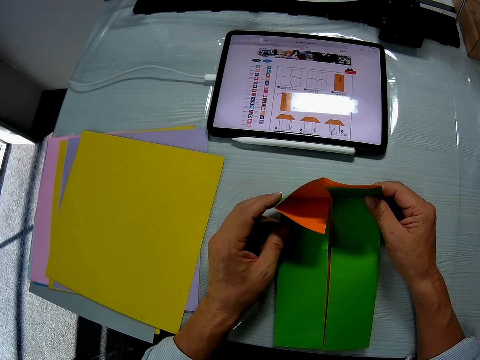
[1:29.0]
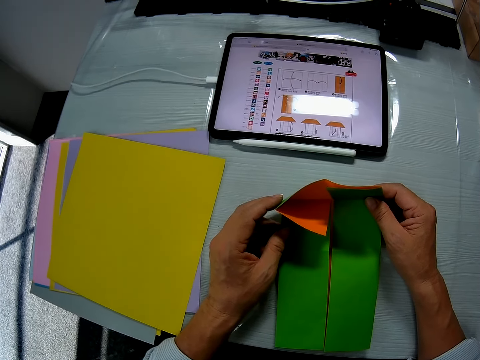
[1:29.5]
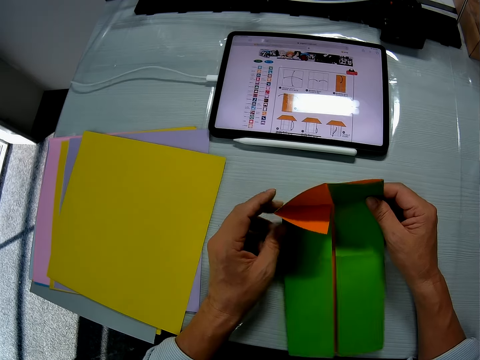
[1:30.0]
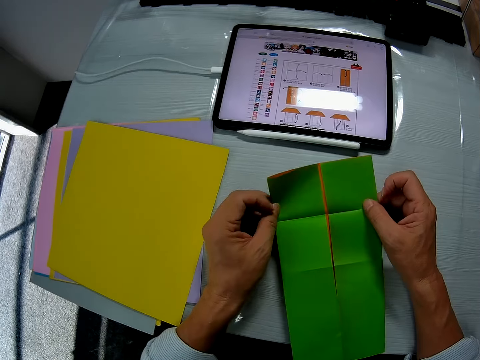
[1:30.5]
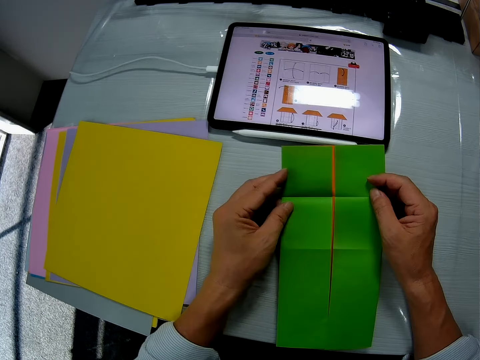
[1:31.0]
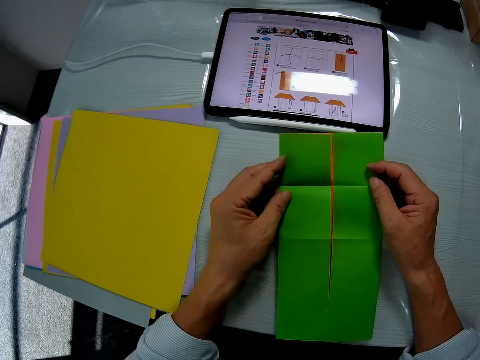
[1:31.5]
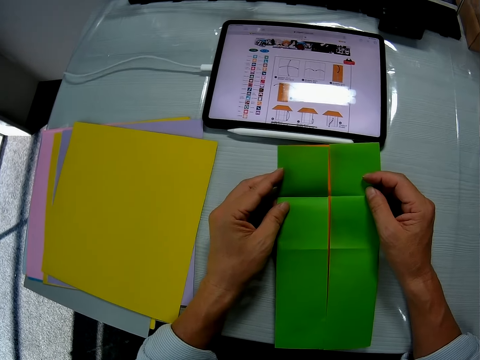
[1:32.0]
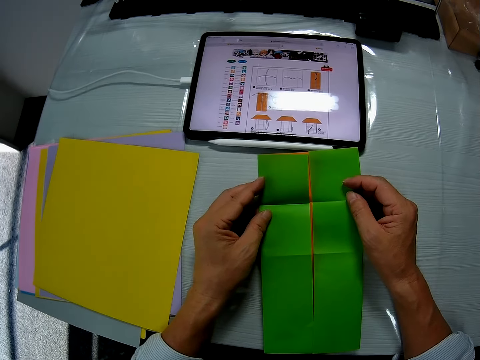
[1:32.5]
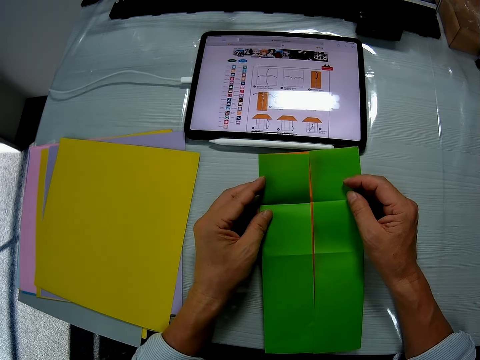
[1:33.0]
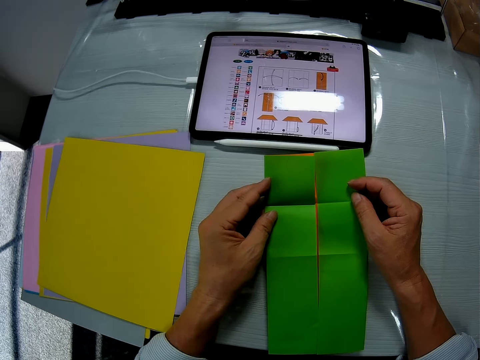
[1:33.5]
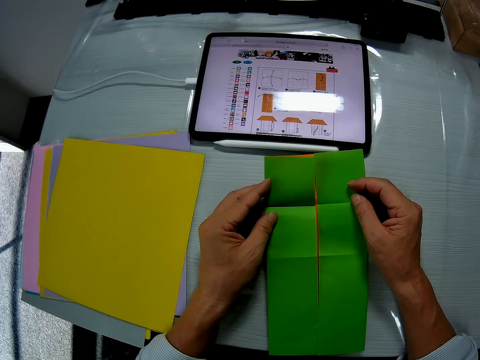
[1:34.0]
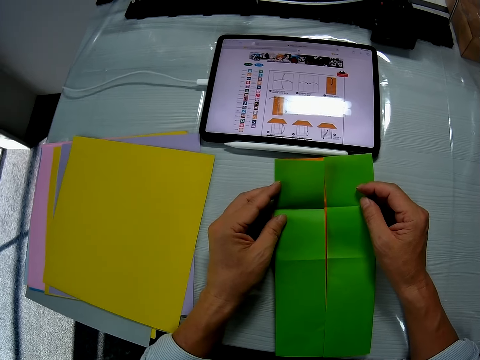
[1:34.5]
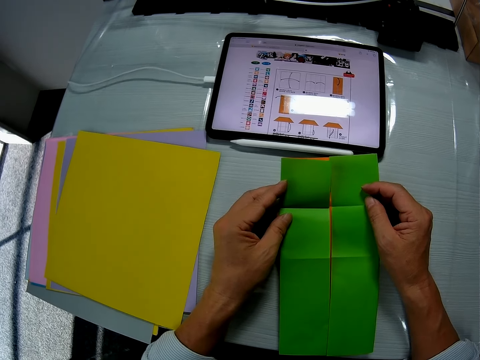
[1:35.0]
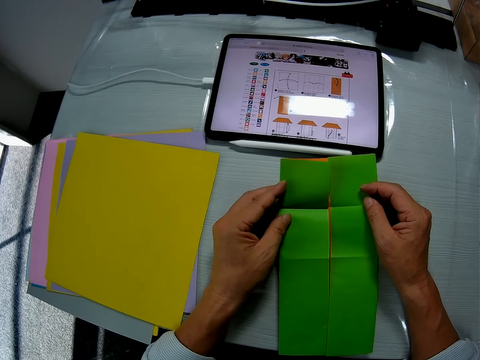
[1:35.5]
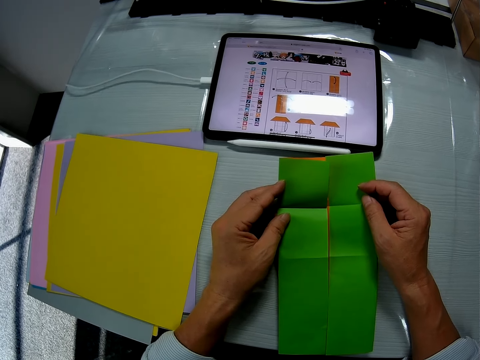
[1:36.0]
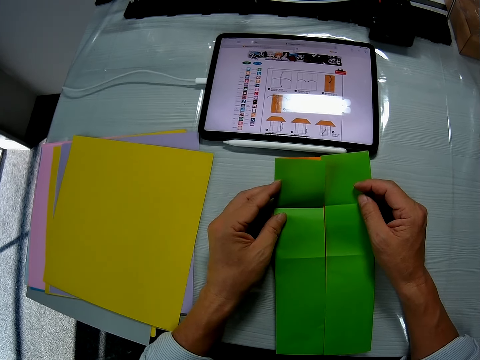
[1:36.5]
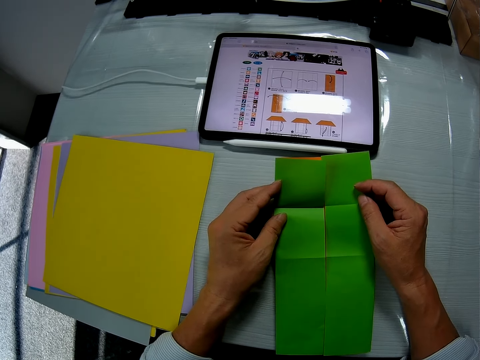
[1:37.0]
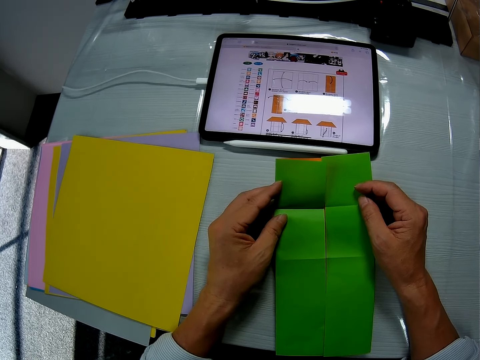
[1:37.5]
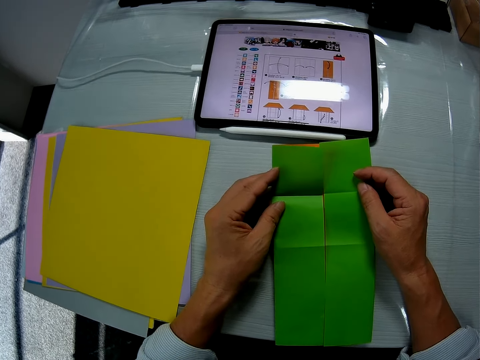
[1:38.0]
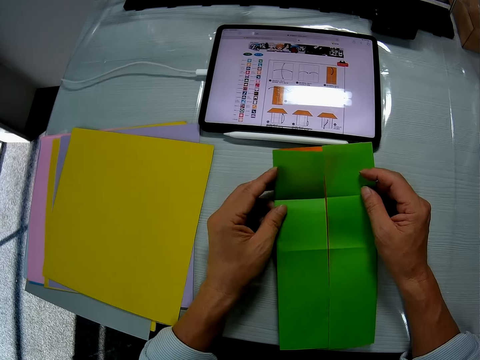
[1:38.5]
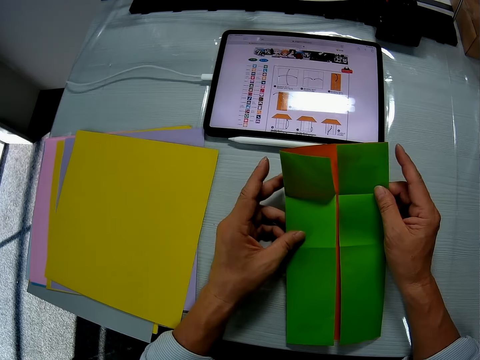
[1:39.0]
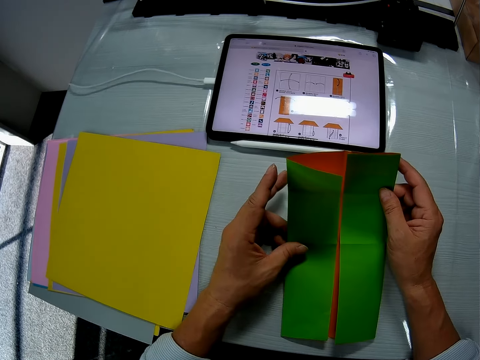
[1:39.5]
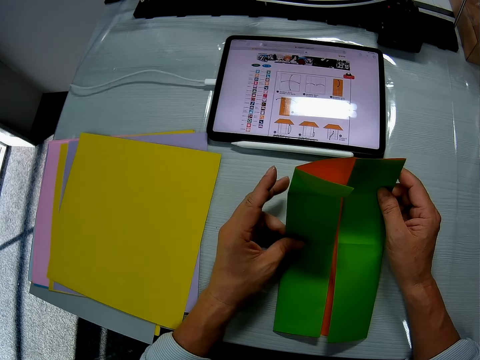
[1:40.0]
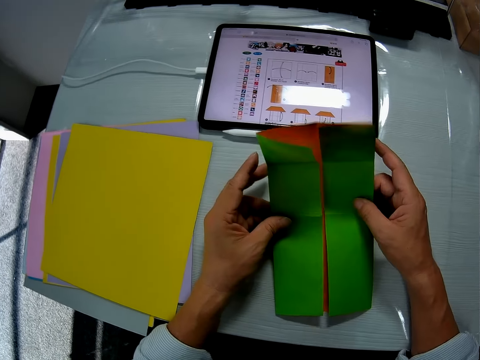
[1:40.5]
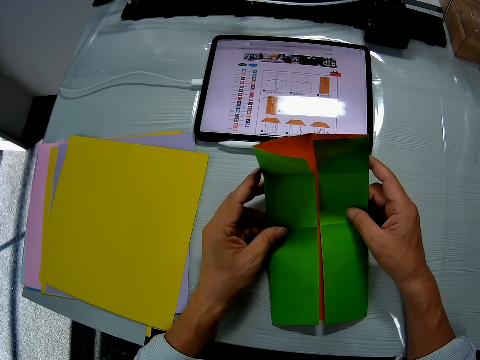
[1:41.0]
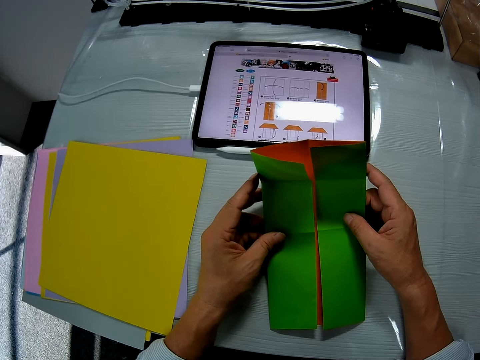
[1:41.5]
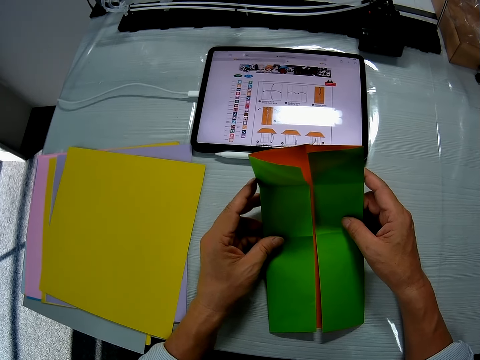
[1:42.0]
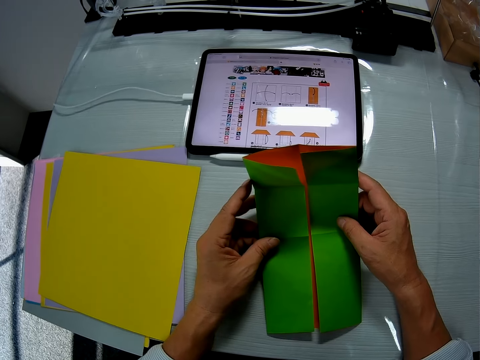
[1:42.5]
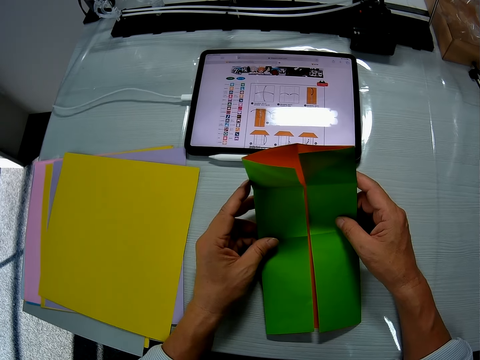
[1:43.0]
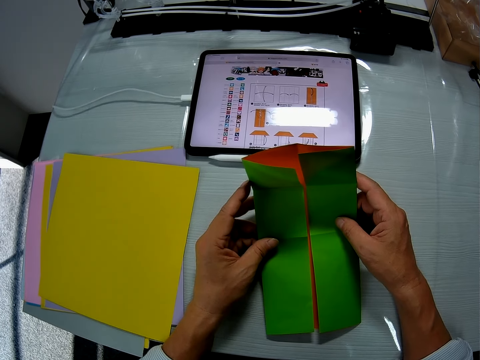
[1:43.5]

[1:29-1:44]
The camera wearer unfolds the manila paper.

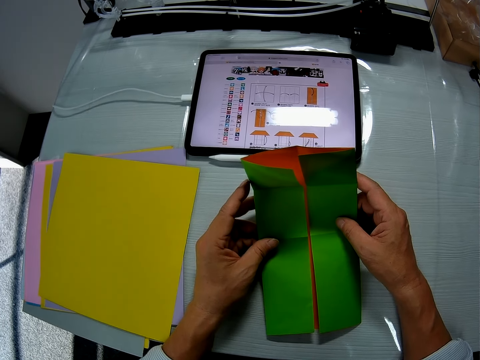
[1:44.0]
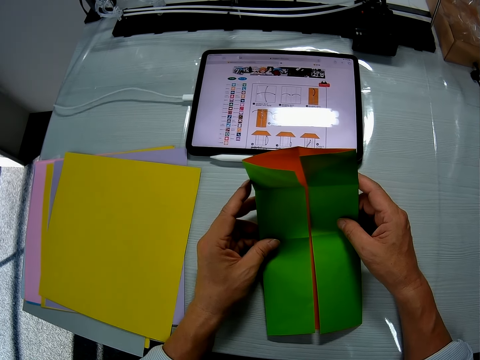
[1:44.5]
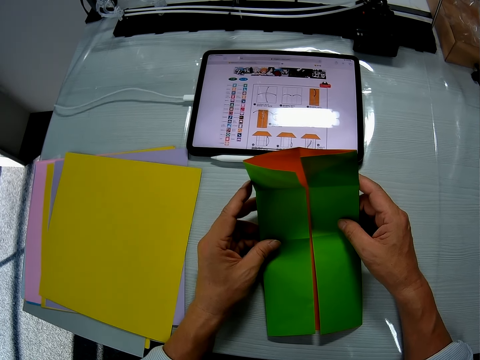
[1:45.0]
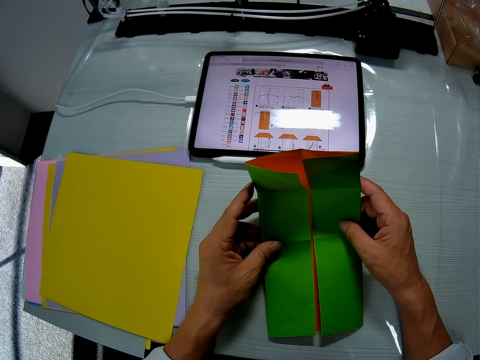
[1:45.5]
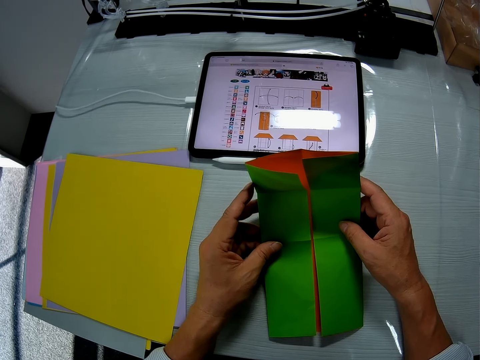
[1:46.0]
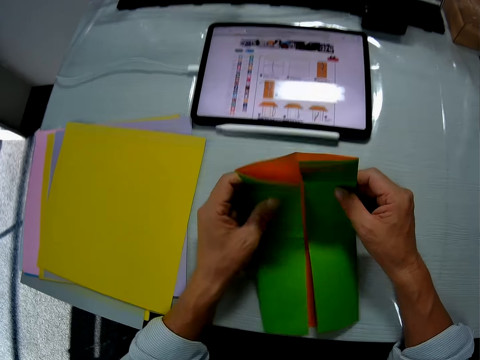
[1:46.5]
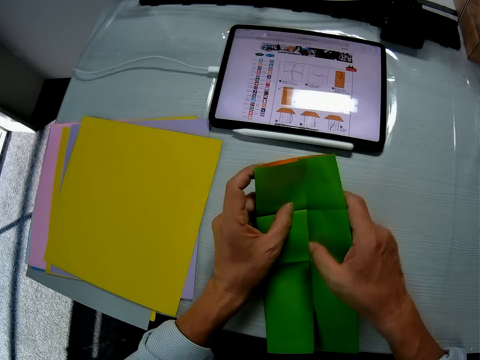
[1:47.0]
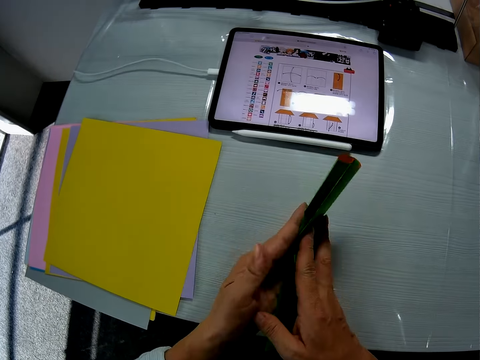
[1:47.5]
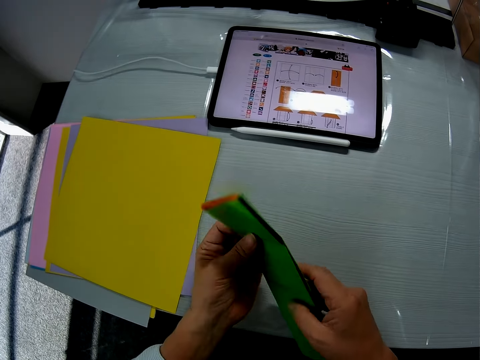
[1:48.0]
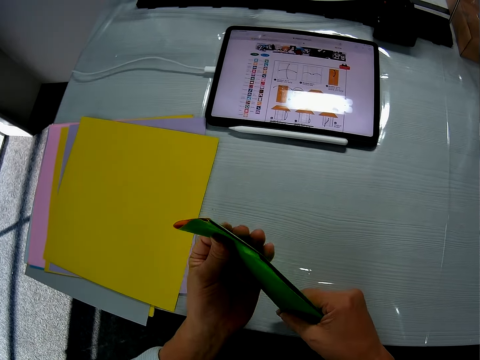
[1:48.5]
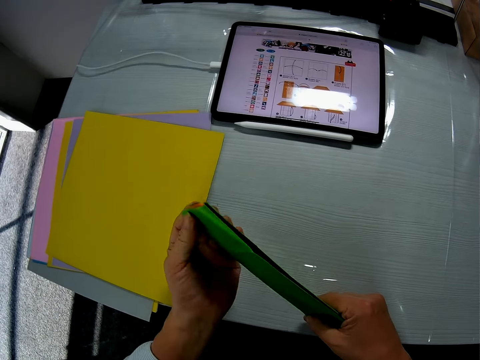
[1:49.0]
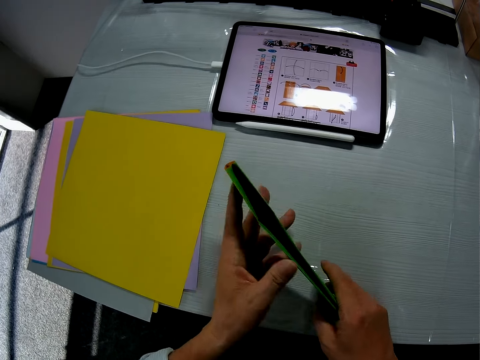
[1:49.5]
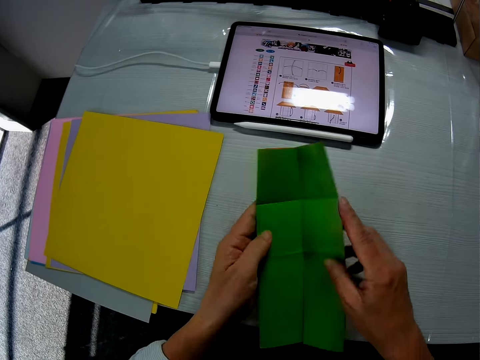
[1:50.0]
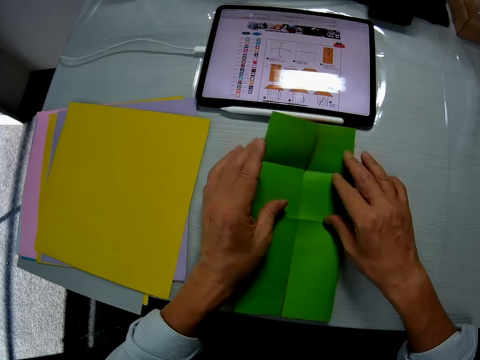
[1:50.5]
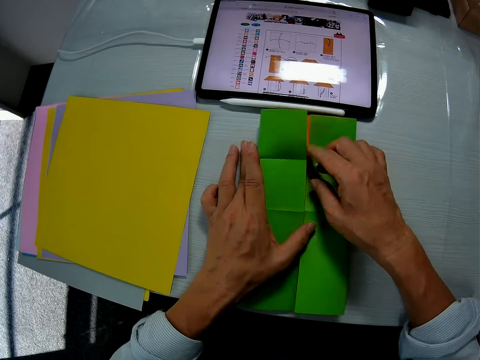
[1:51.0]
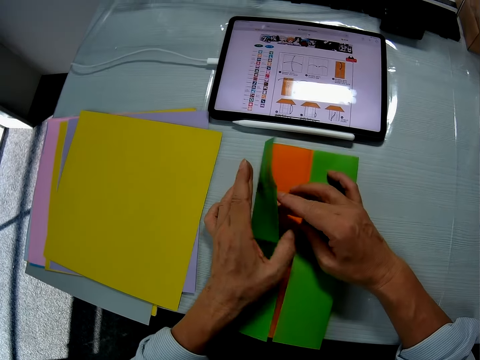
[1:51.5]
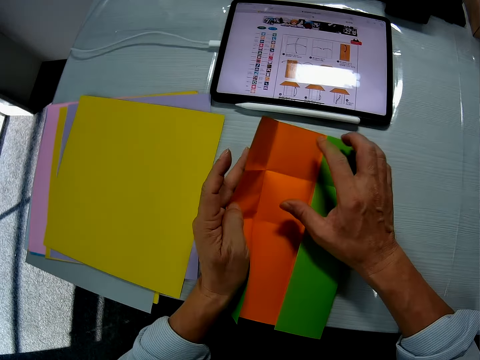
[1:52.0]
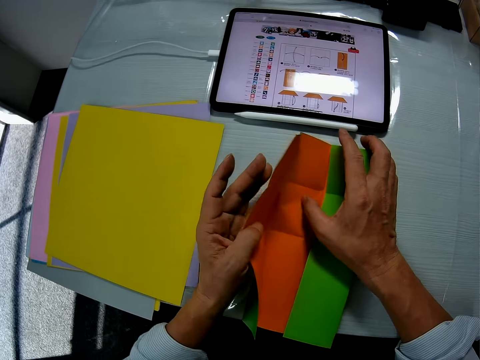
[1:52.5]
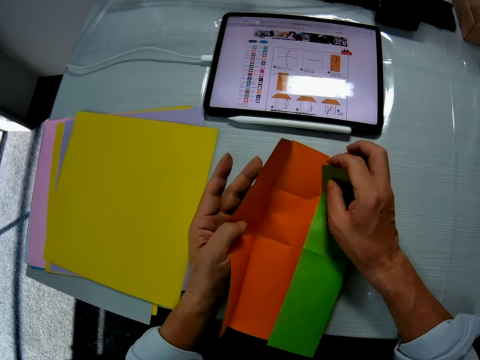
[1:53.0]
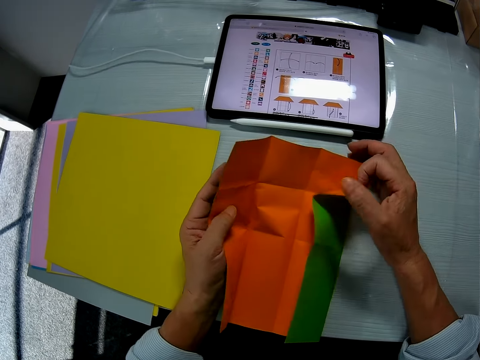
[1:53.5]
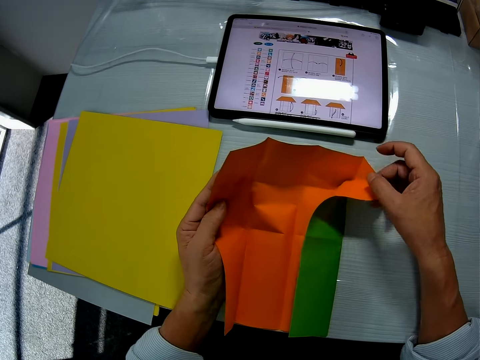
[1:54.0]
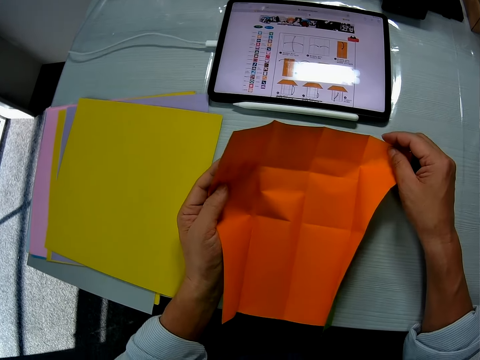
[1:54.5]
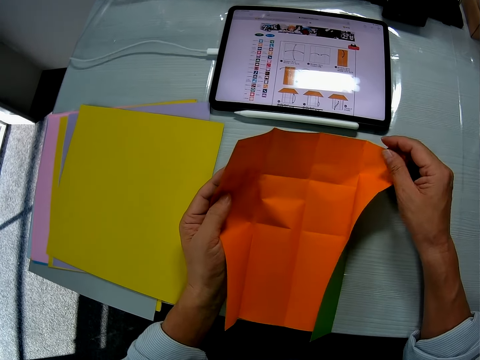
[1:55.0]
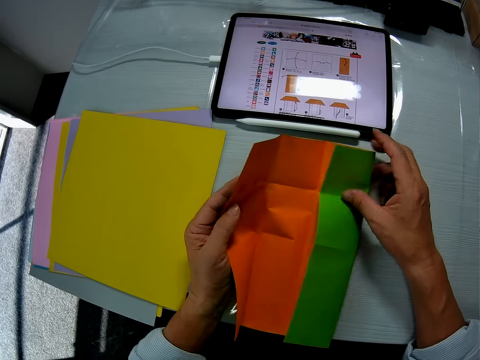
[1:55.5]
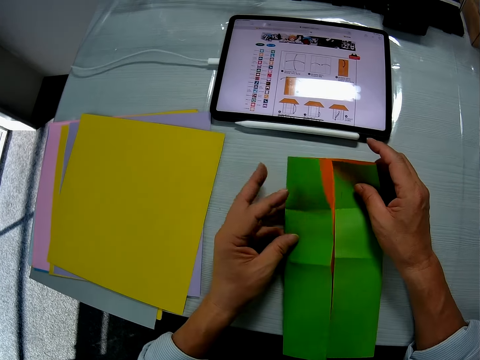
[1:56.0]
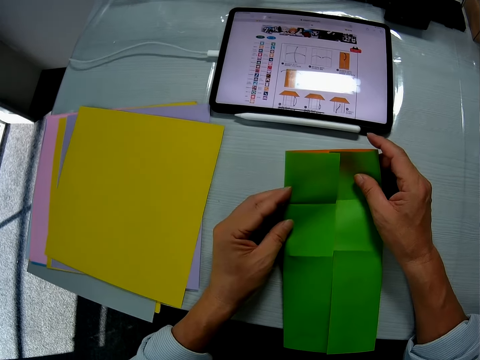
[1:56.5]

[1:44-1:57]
The camera wearer folds the manila paper. They unfold the manila paper. They fold the manila paper.
